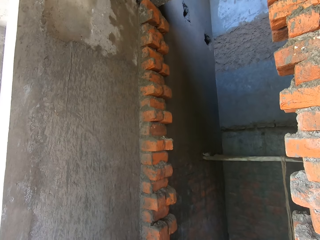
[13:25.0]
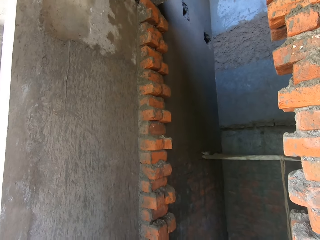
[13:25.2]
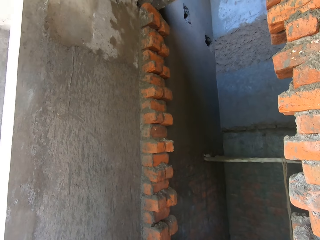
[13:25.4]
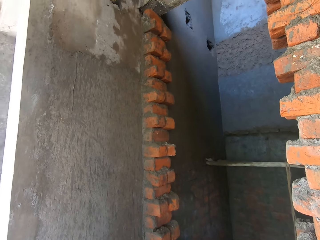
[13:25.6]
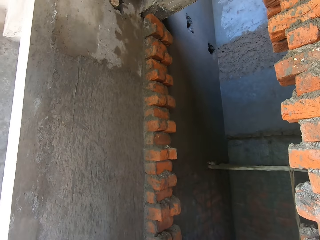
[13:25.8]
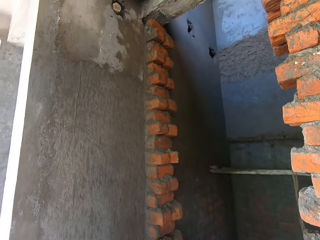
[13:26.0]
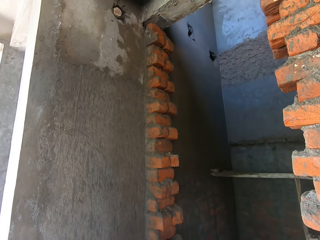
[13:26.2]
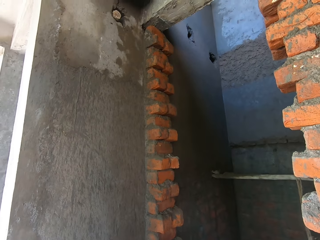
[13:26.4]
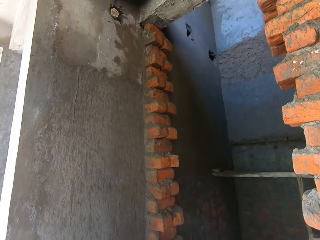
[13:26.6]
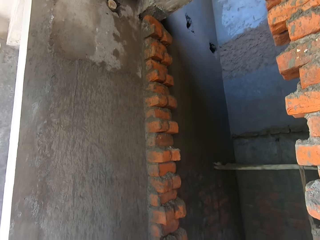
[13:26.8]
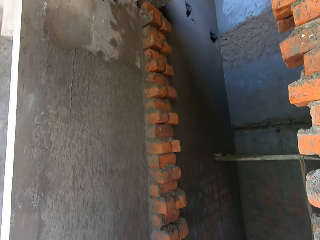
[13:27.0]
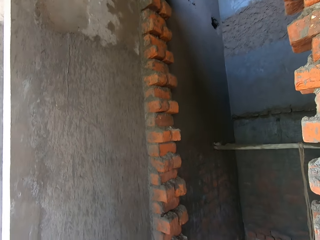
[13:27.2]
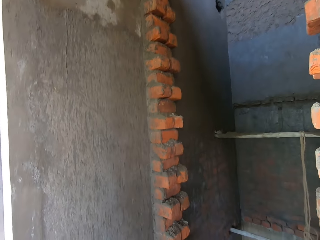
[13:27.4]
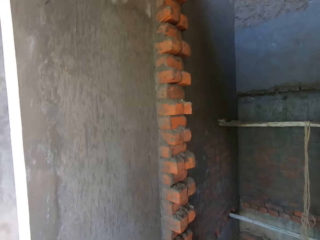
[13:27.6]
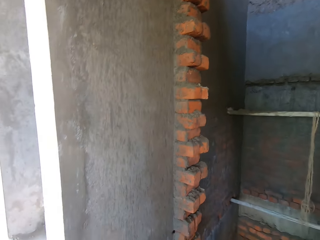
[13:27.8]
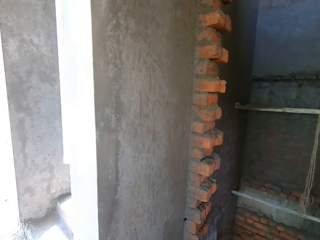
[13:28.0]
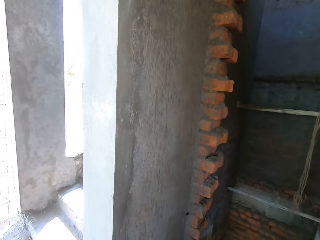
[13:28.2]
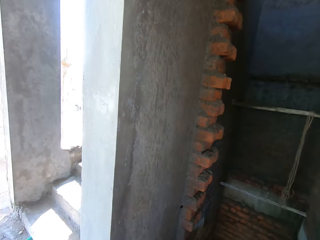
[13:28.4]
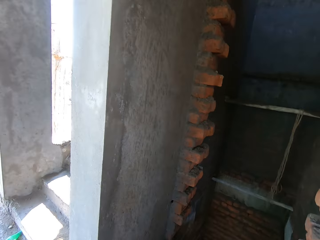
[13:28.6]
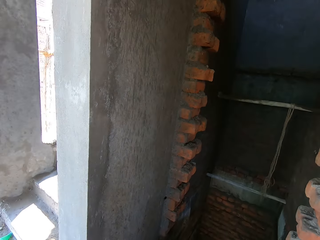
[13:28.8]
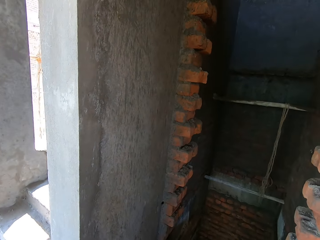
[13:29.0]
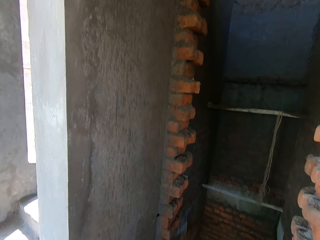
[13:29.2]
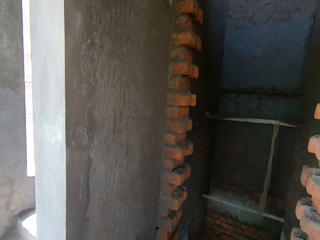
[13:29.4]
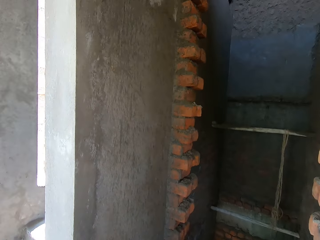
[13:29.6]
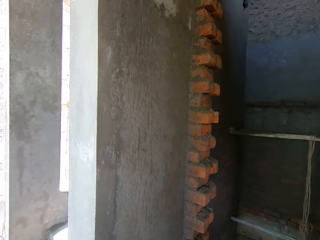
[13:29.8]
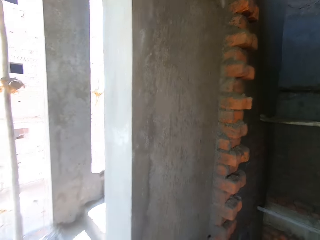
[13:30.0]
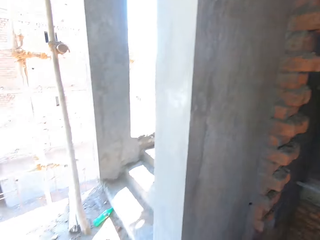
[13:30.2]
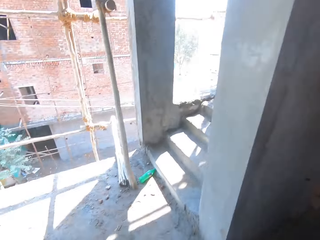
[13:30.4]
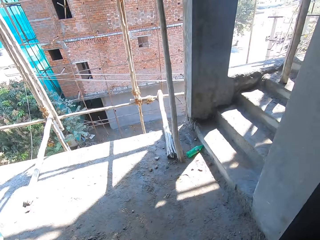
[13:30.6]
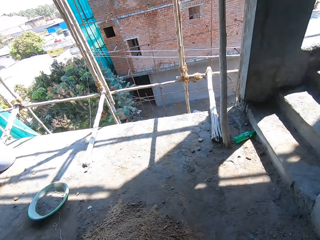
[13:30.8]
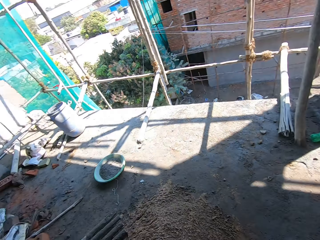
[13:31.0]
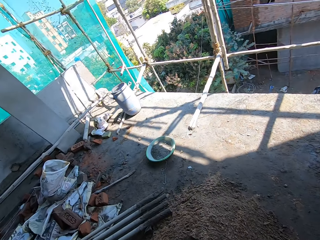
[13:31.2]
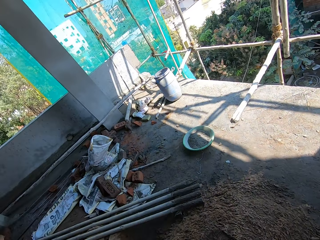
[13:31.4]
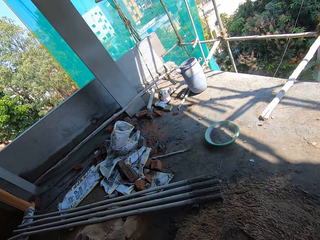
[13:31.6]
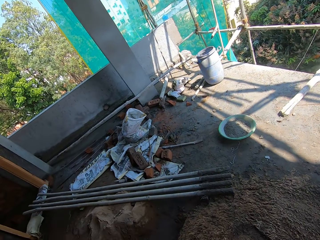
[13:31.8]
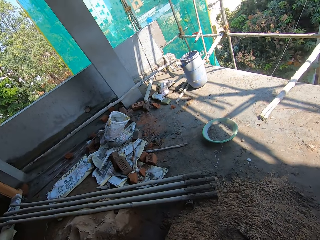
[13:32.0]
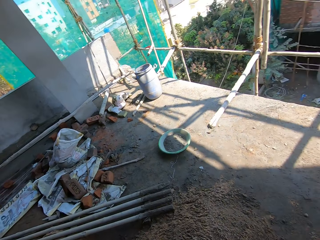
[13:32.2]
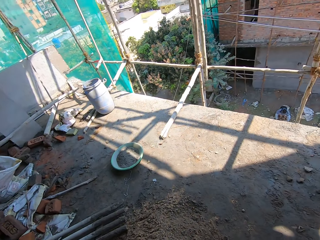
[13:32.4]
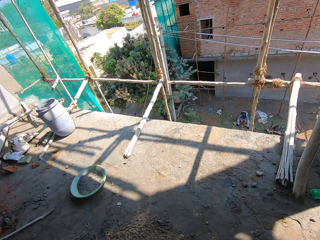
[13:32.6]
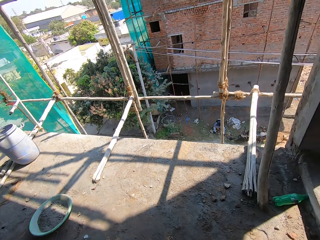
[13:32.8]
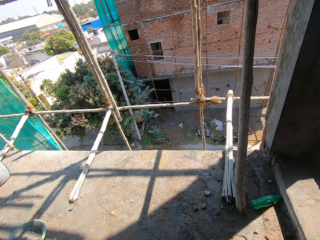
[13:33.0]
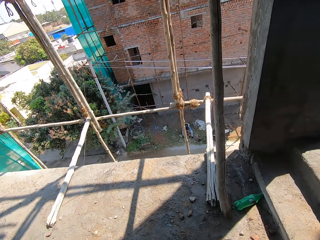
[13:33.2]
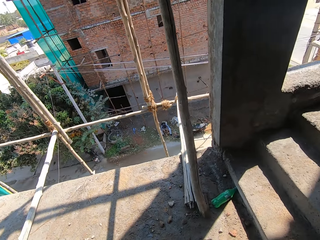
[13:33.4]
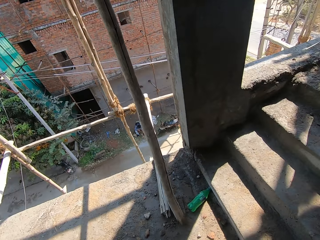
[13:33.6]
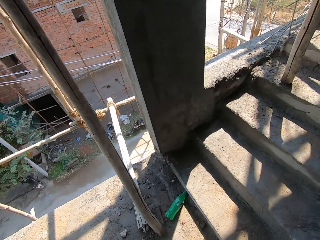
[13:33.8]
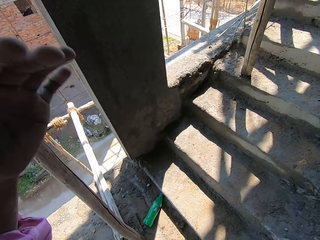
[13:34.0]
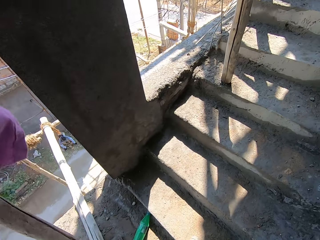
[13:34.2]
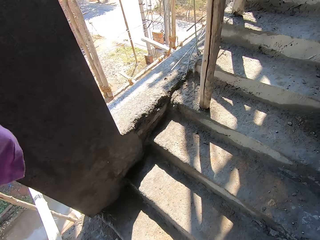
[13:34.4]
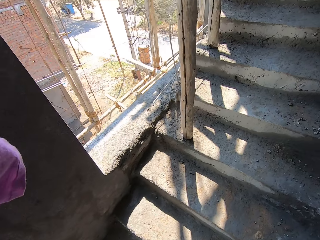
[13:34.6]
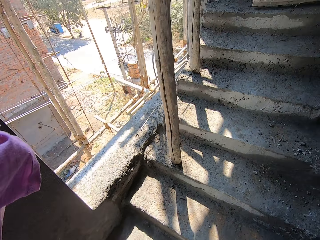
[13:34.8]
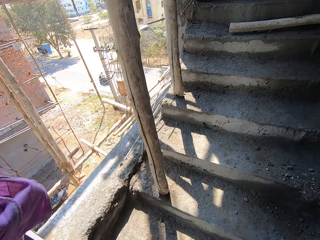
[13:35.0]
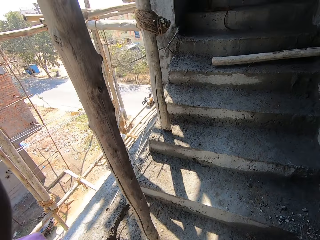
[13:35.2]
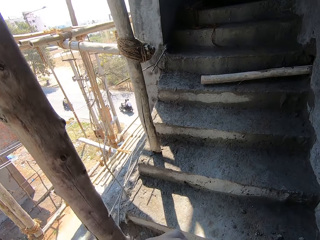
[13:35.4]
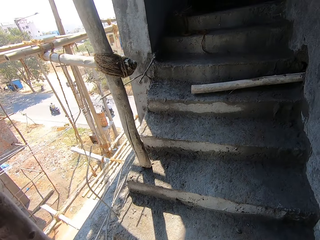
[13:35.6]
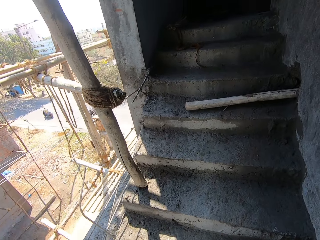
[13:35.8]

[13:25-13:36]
The camera wearer walks at a construction site.

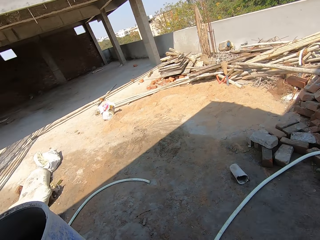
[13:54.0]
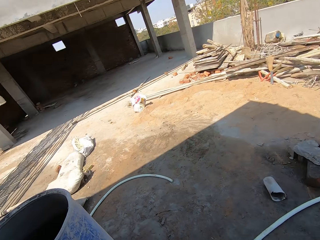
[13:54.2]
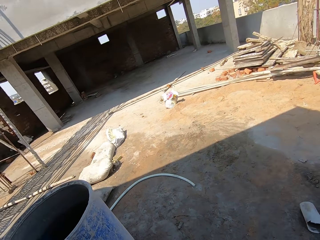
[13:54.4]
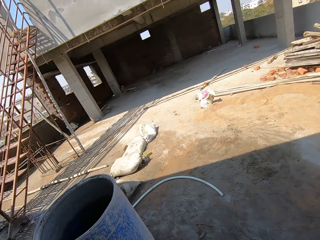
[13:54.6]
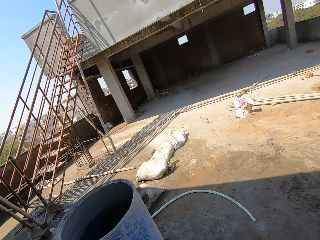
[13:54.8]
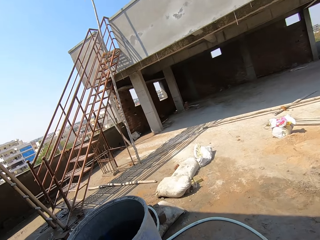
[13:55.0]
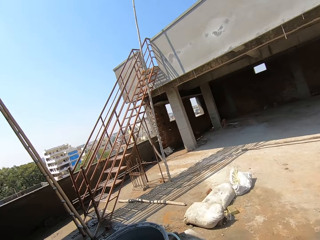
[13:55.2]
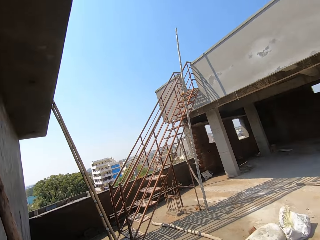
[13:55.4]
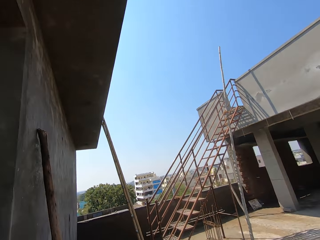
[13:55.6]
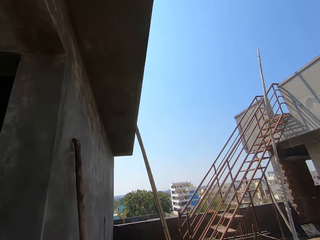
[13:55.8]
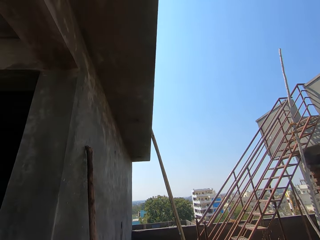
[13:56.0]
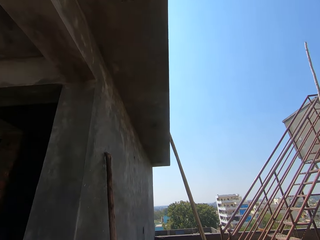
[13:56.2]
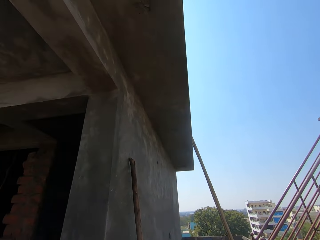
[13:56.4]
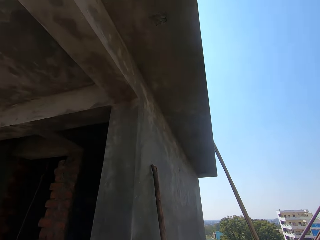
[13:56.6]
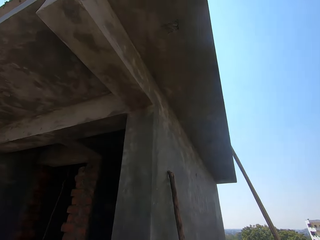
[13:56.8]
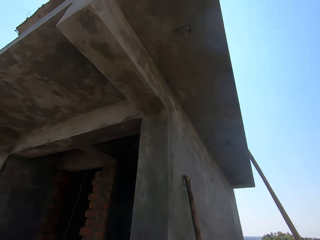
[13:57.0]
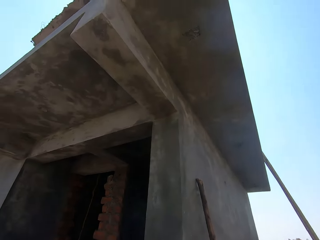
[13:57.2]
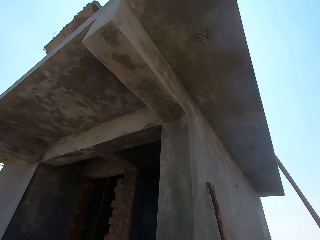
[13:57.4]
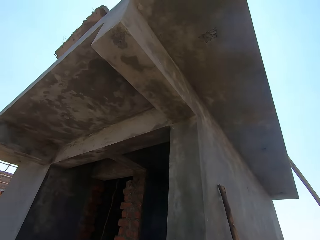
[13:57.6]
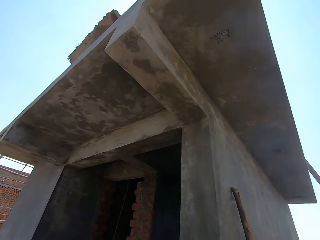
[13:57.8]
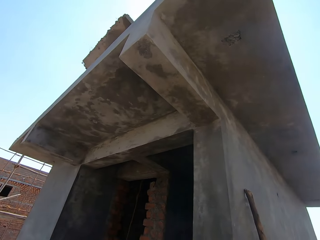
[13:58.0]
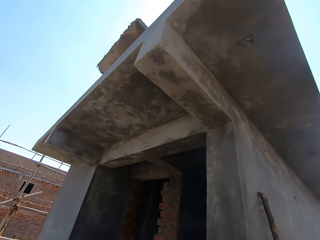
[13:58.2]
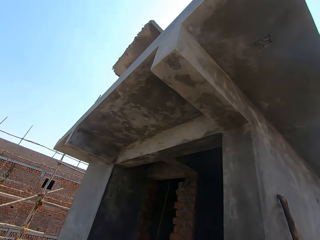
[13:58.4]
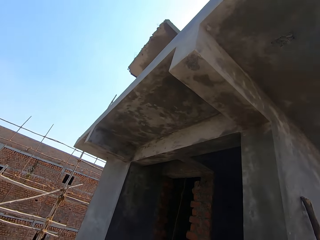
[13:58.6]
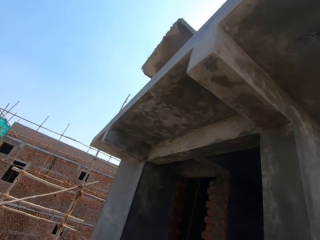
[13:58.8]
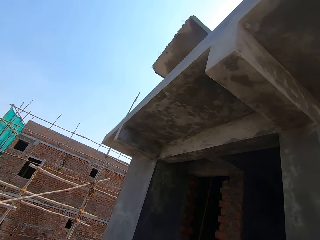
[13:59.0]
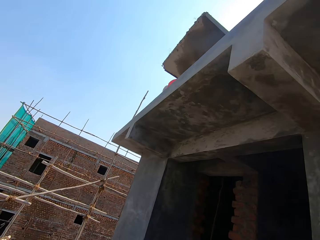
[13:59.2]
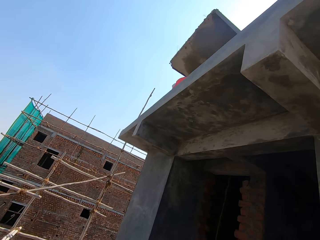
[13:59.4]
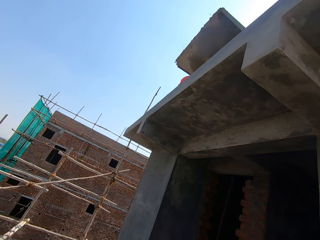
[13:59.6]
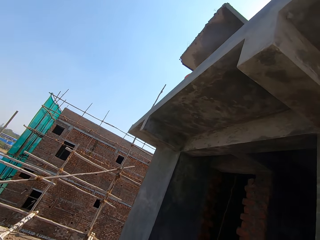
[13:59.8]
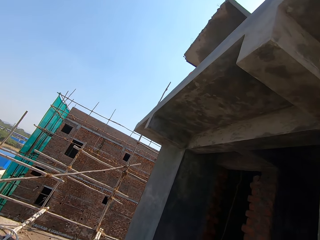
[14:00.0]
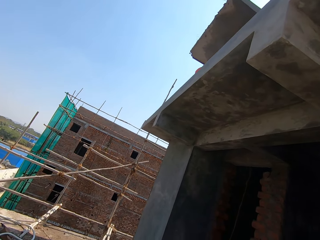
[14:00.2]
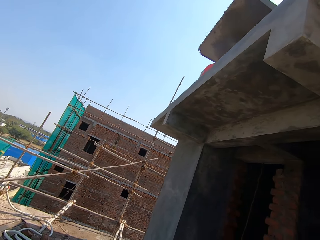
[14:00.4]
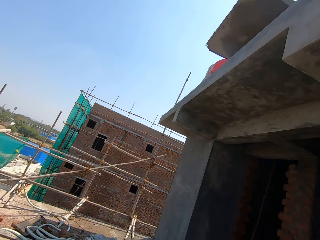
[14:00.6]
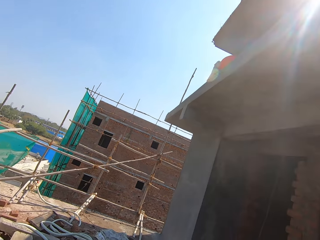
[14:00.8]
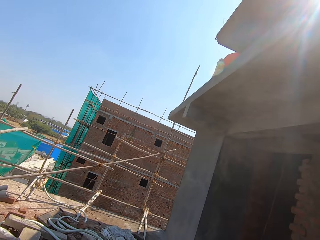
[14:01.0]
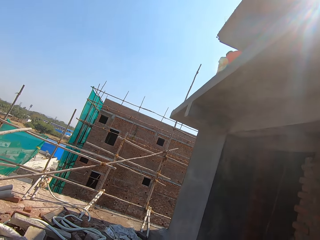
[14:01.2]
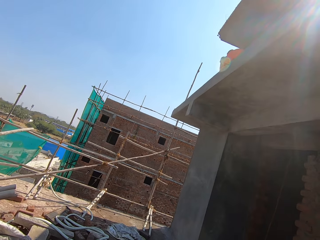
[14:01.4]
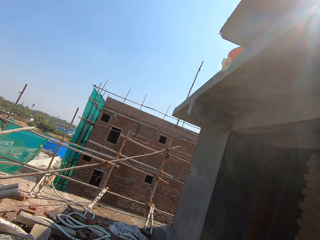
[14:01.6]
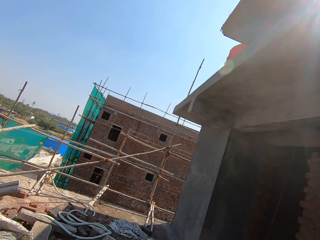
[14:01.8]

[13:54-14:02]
The camera wearer looks around.

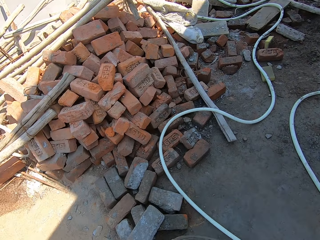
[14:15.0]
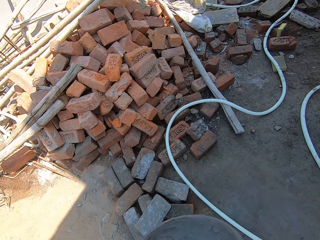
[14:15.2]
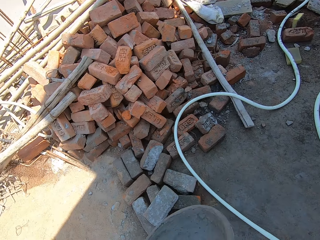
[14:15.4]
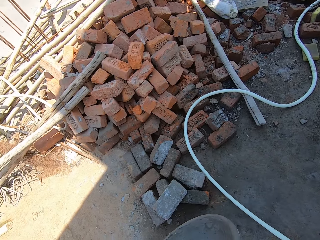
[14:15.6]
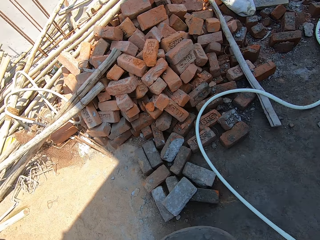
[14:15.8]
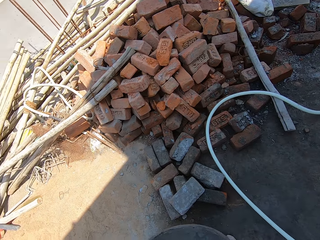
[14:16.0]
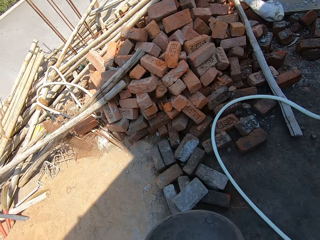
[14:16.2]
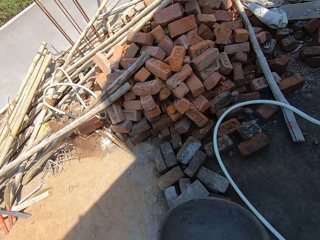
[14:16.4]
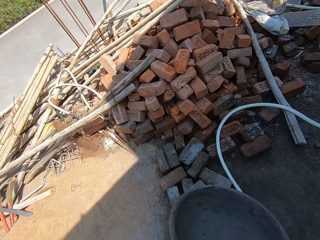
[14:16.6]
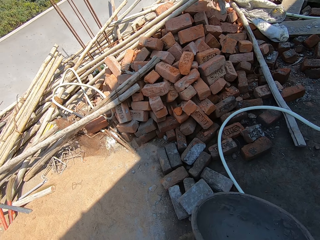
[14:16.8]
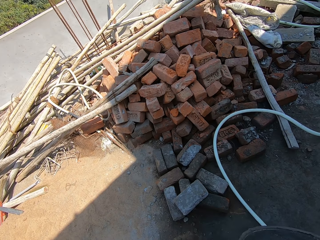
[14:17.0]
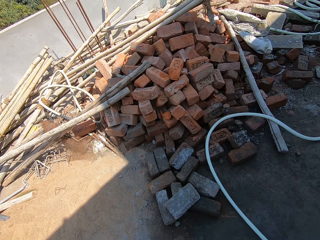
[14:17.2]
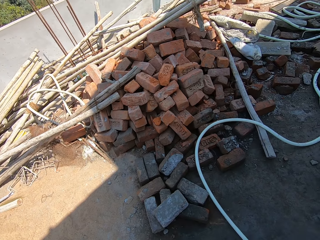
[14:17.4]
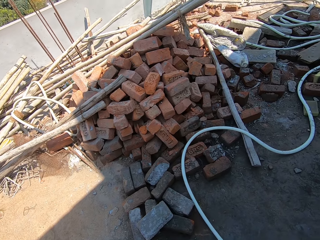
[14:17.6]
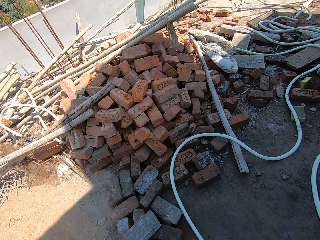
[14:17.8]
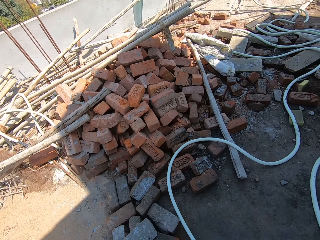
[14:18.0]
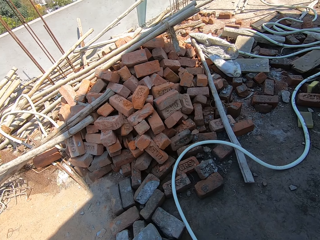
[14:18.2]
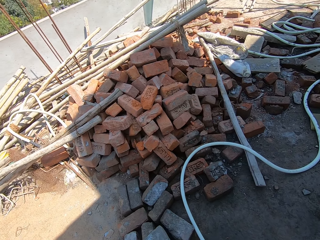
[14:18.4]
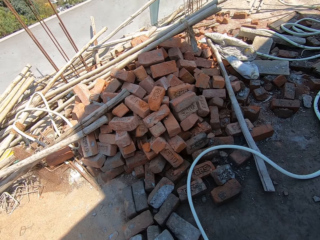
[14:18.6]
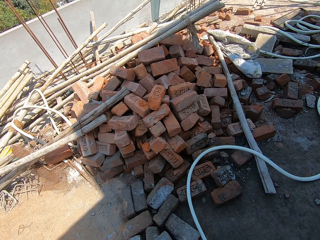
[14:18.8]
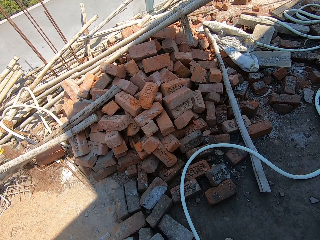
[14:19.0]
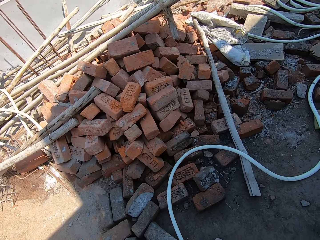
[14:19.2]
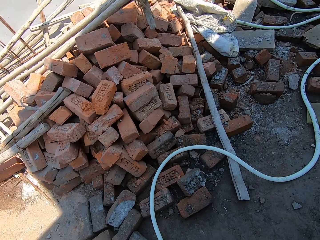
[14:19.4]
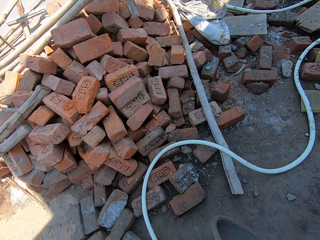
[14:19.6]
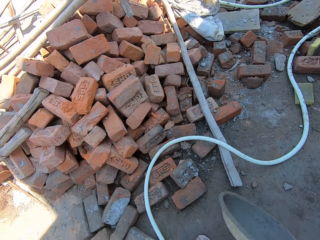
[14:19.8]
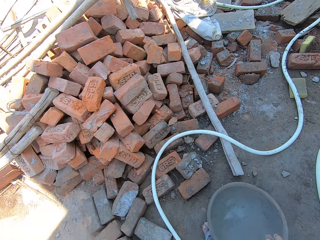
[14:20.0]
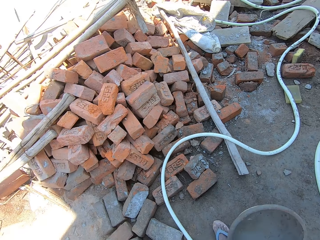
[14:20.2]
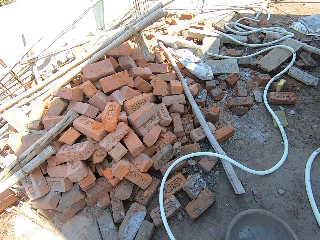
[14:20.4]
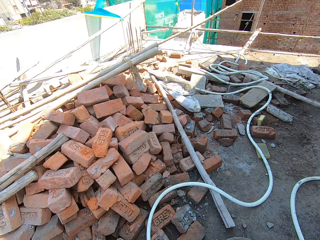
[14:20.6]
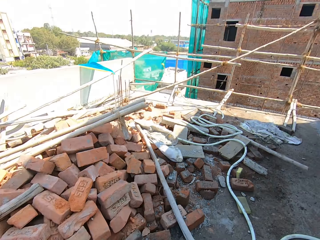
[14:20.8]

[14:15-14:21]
The camera wearer holds a basin or concrete bowl. They put the concrete bowl down.
